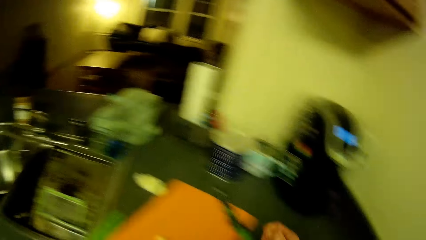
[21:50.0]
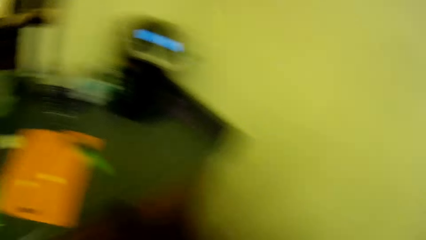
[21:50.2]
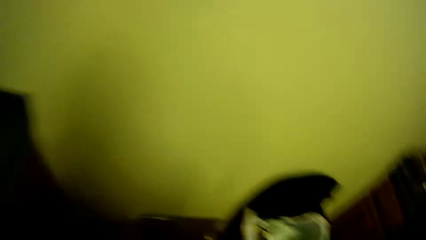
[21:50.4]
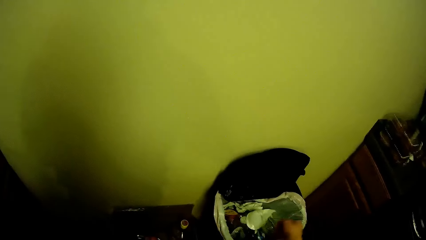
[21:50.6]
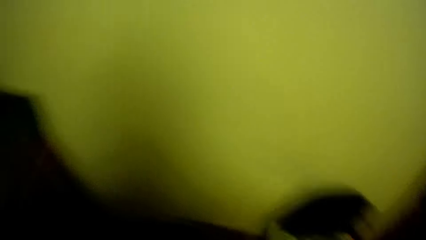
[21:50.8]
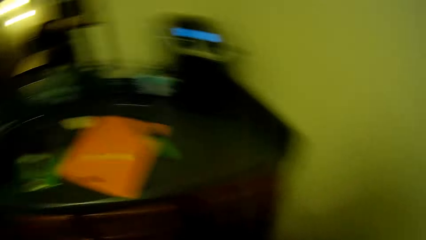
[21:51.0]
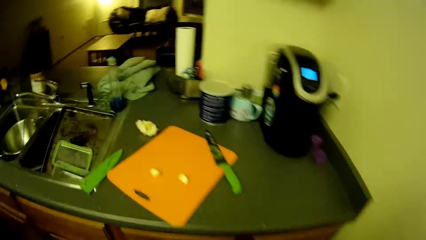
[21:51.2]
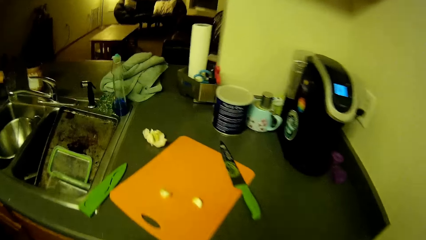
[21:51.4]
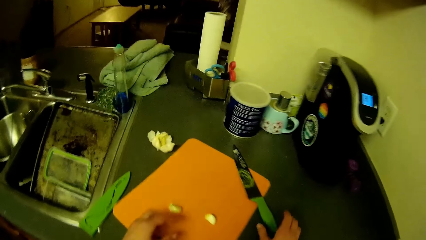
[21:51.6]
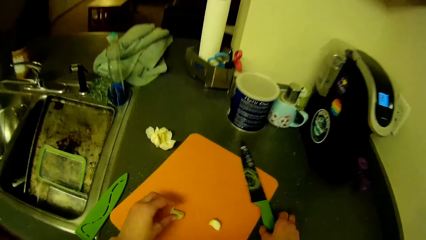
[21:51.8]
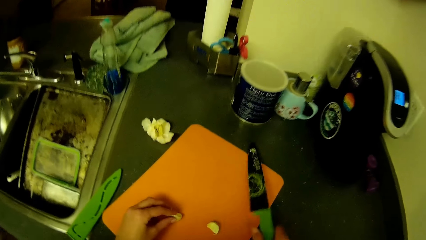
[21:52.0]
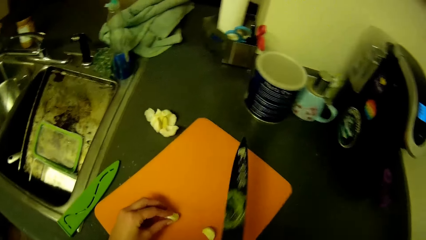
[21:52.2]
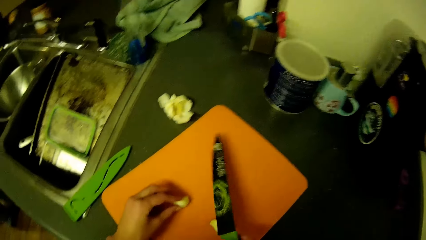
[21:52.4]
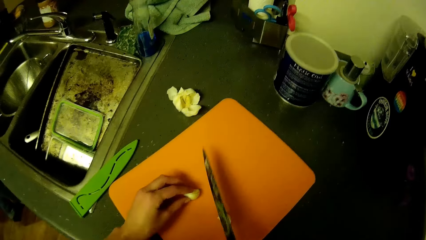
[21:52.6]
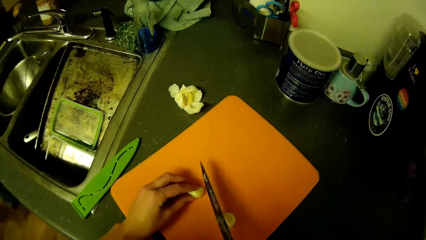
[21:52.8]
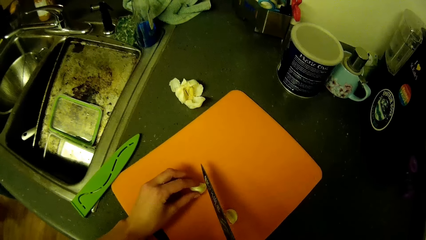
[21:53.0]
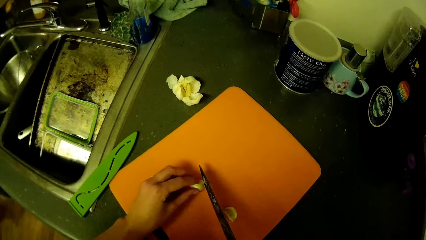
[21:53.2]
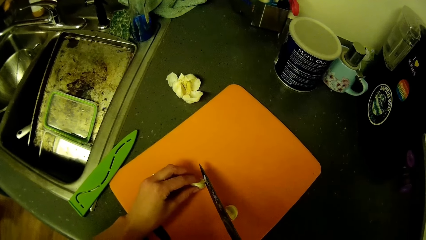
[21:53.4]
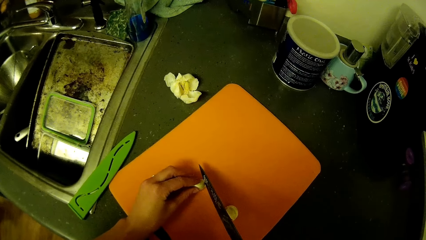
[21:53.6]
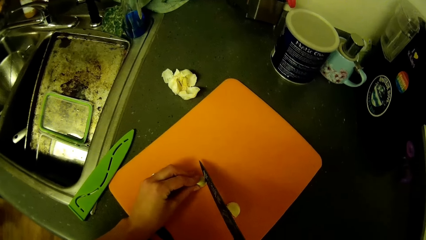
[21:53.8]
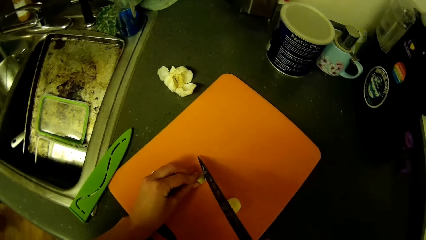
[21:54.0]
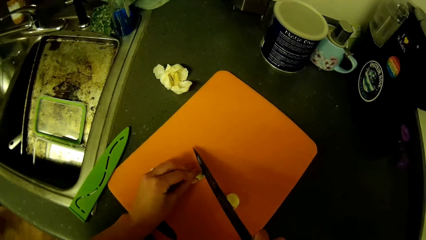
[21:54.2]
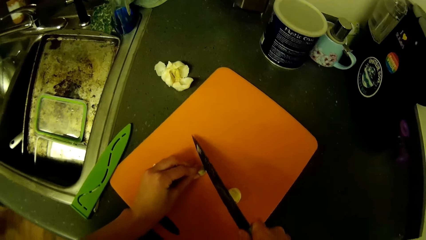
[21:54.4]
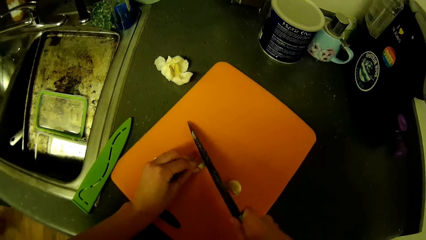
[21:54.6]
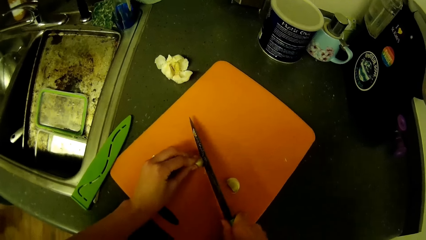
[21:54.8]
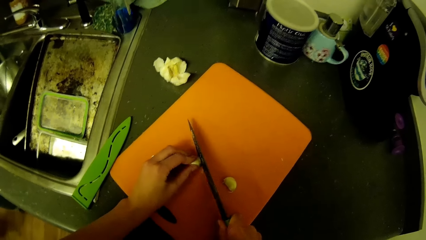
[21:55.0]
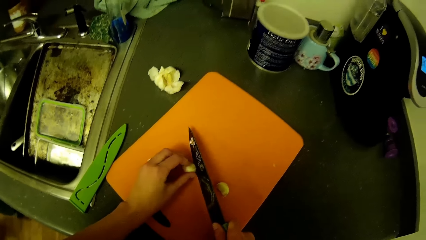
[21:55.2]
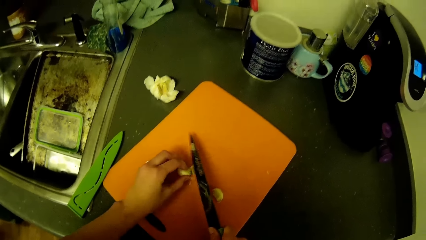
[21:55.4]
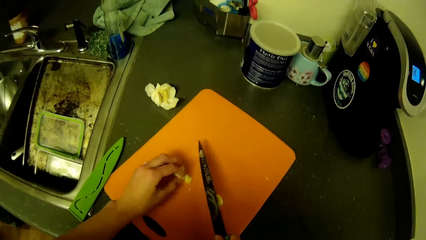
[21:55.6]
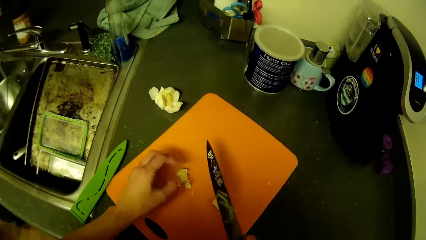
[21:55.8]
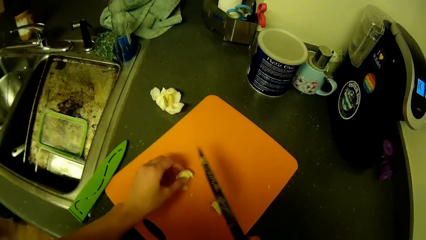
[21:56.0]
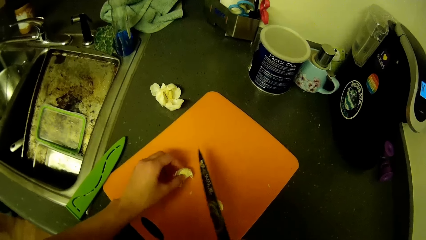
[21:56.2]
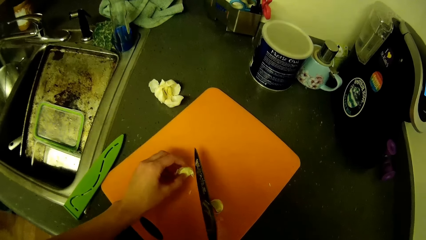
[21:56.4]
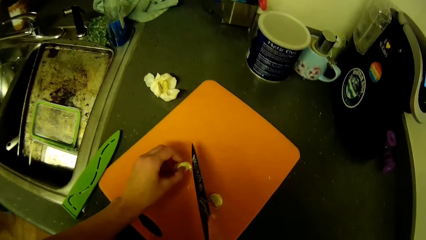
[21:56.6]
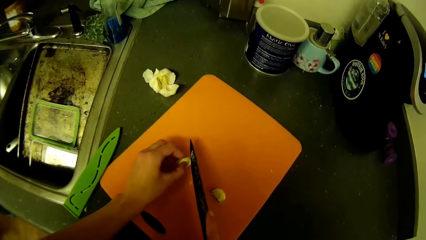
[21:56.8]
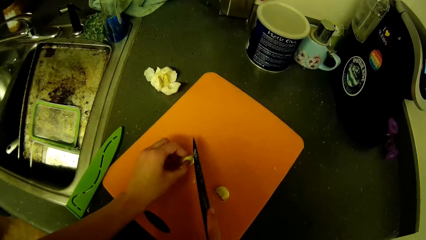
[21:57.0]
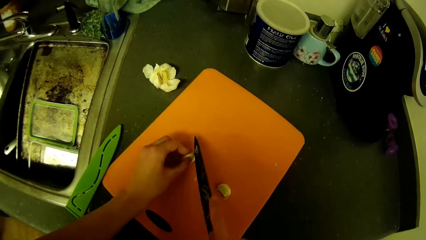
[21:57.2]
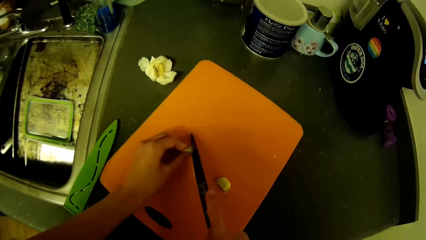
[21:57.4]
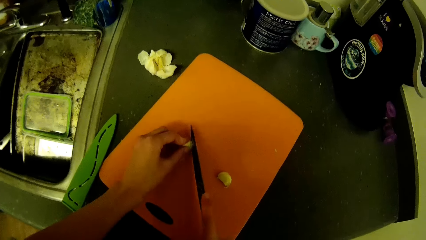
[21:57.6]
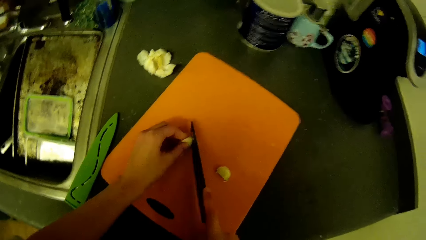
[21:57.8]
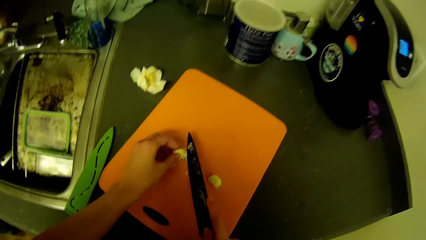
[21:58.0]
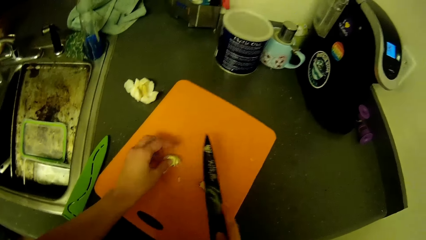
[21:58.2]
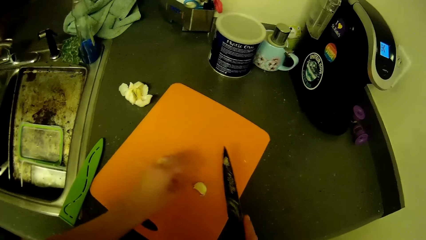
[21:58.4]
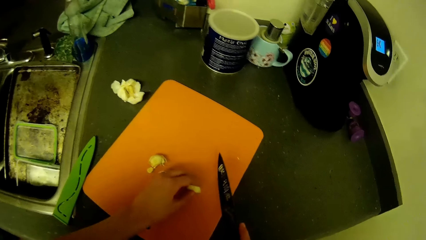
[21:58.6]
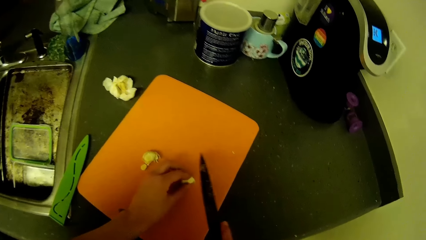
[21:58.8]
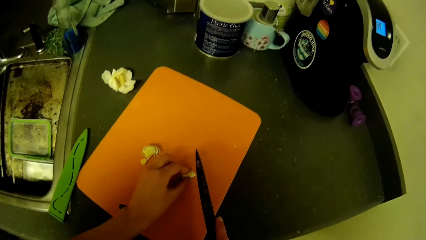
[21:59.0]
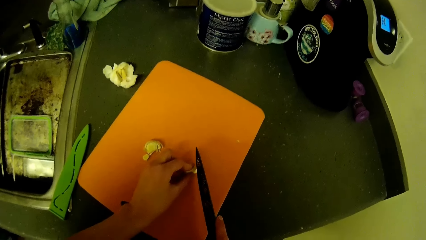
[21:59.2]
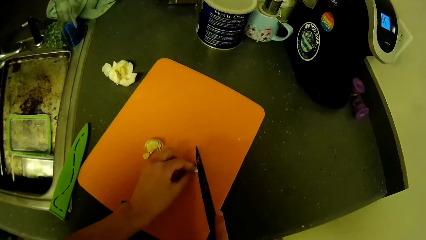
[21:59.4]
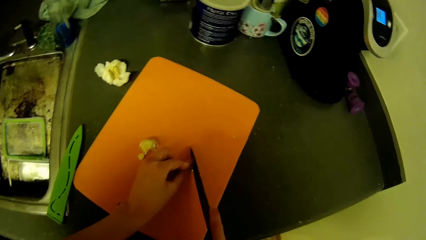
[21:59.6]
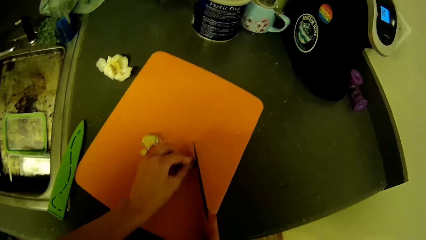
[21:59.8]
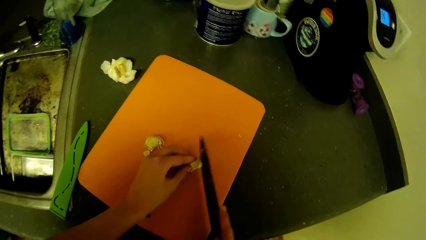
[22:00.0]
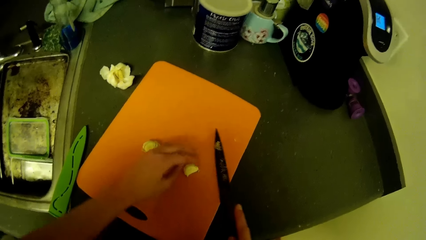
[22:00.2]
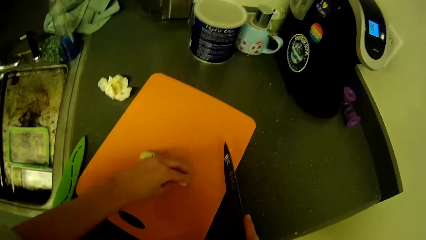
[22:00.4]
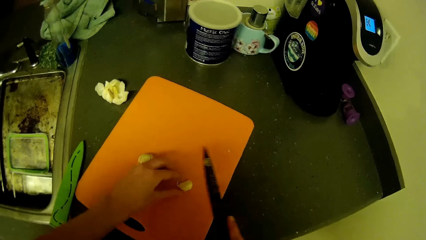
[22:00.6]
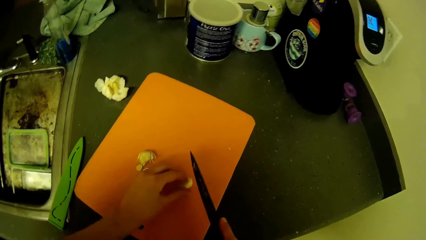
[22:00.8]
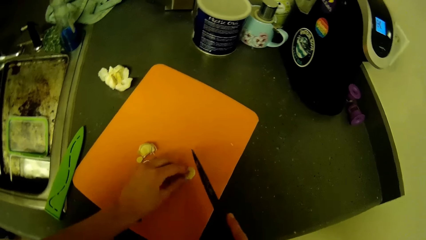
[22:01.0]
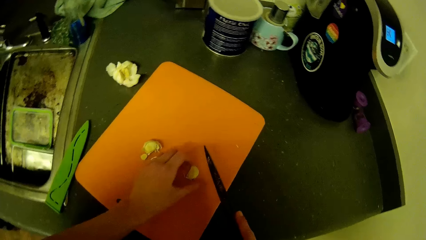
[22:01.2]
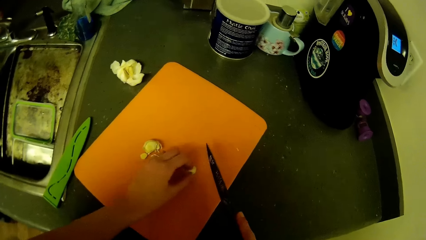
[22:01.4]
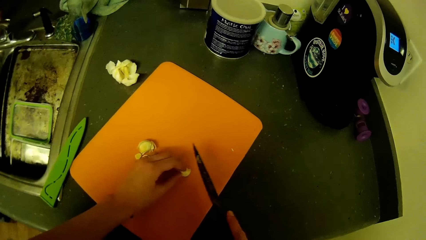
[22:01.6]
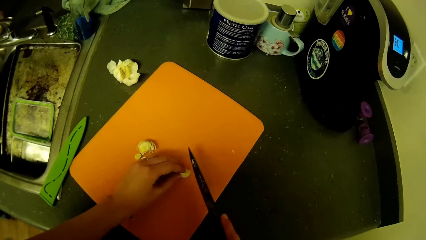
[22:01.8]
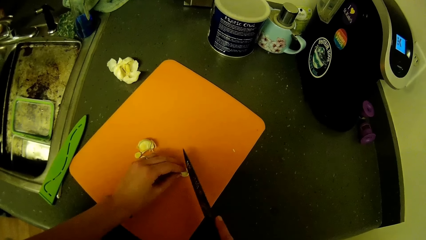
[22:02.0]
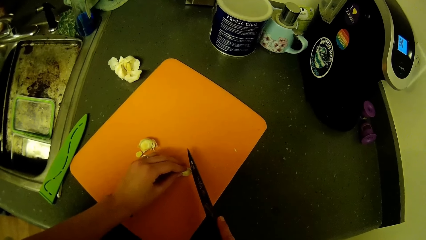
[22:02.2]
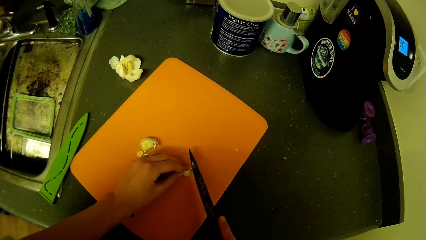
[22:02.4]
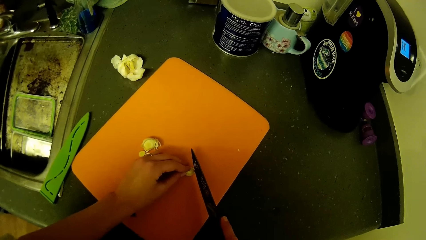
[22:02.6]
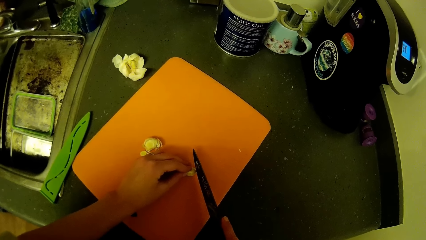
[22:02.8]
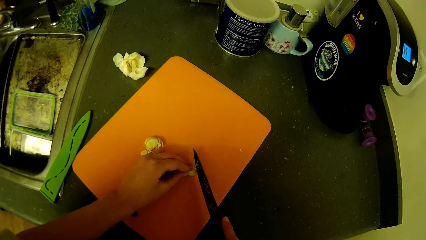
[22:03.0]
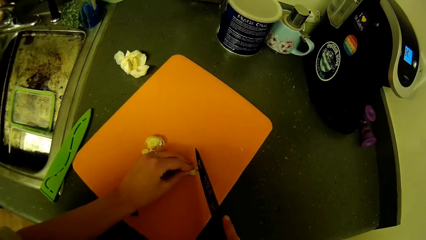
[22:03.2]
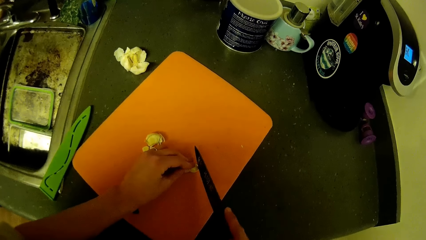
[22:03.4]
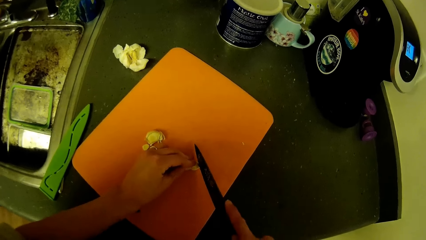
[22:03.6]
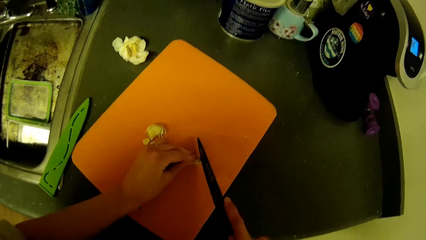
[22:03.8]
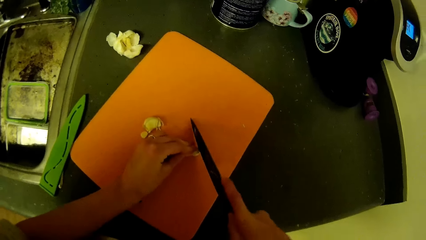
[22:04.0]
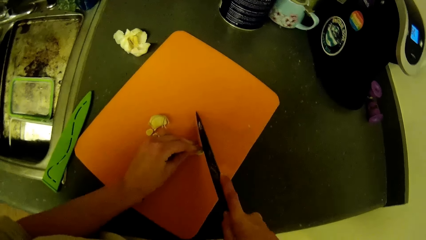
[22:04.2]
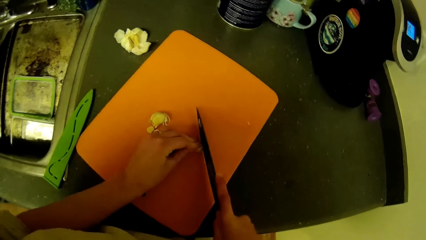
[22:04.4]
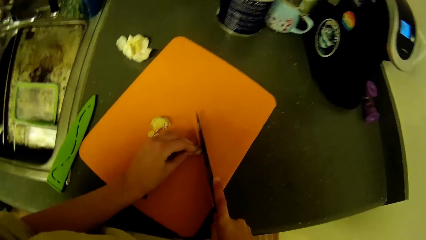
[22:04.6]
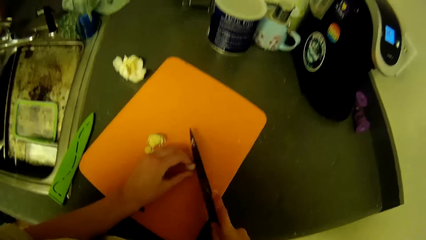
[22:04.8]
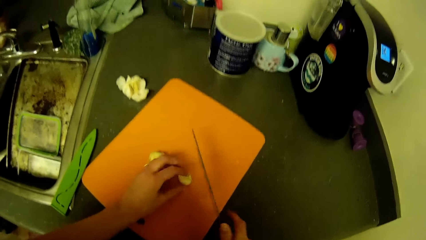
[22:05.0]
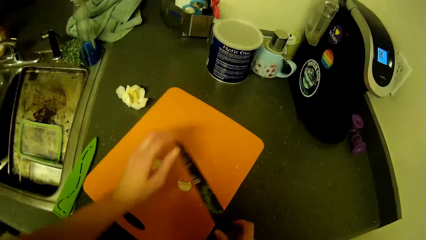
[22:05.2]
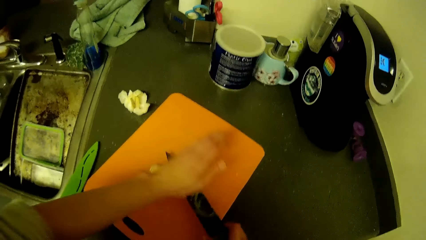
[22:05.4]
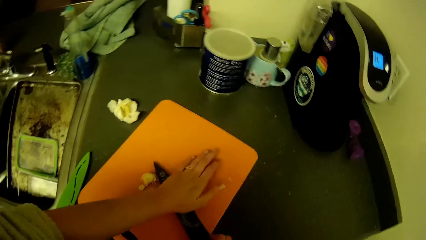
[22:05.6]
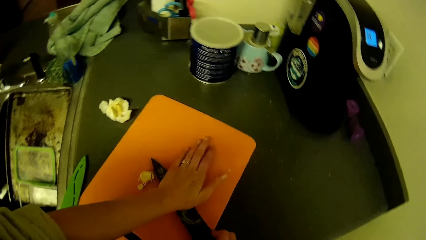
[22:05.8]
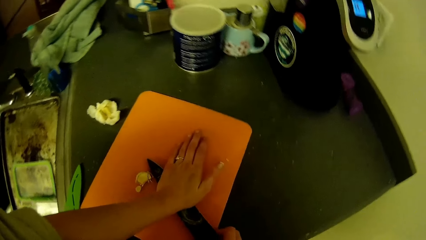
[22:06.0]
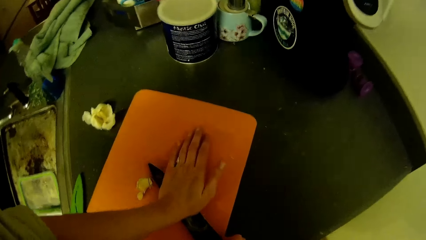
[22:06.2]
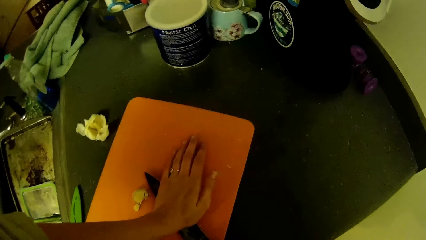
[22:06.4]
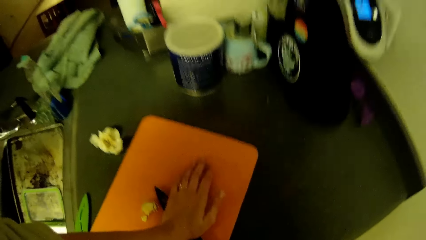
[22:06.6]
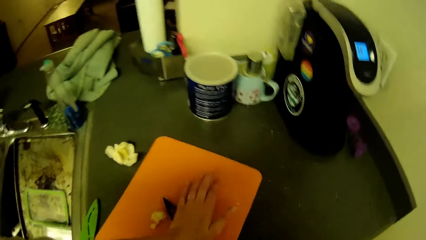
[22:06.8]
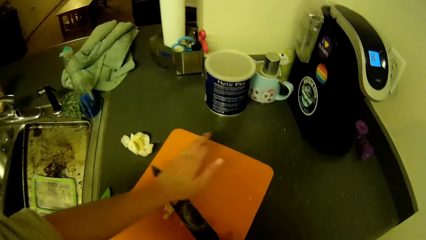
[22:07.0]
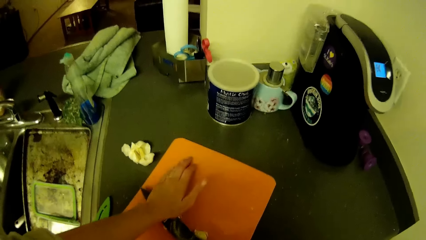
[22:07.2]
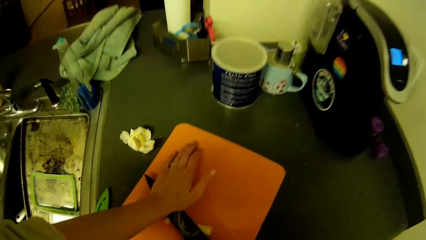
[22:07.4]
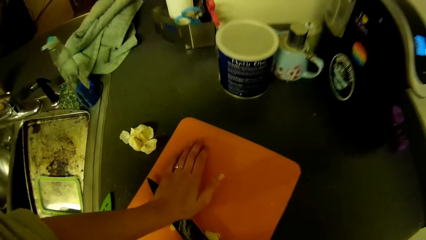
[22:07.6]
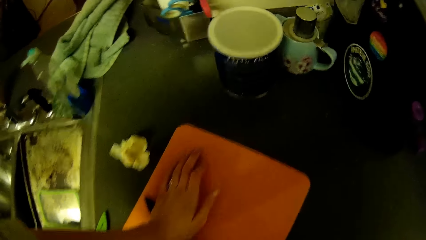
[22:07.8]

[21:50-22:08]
The camera wearer takes dirt off the chopping board with her right hand. She drops the dirt into the bin. She picks up a knife from the slab with her right hand. She removes the peels off the cloves. She picks up an onion on the chopping board with her left hand. She cuts parts of the two onions on the chopping board. She presses both onions with the knife in her hand.
